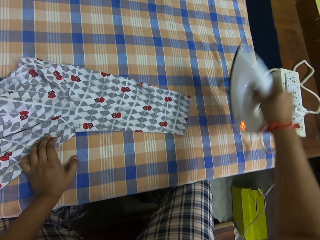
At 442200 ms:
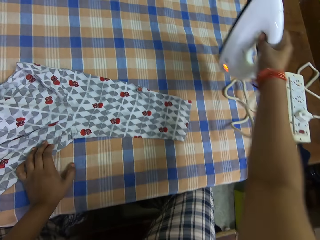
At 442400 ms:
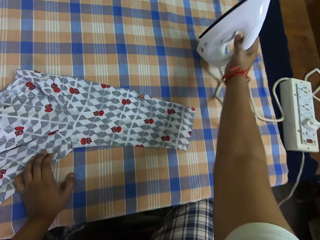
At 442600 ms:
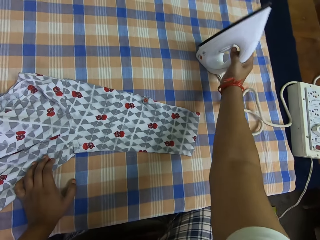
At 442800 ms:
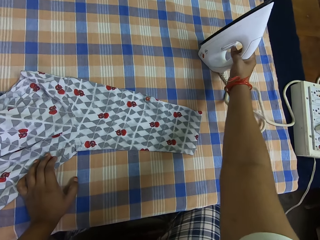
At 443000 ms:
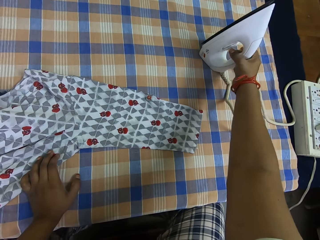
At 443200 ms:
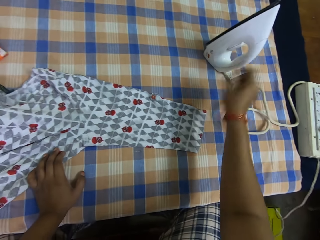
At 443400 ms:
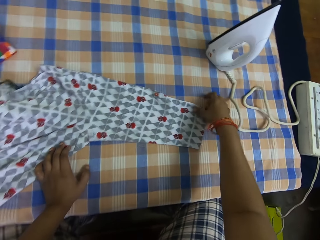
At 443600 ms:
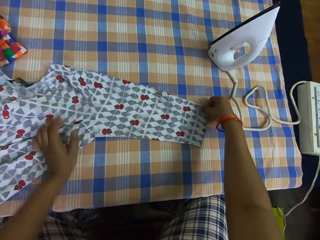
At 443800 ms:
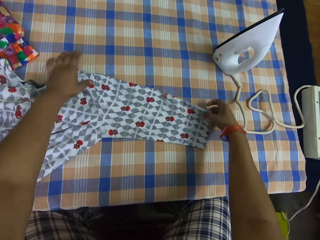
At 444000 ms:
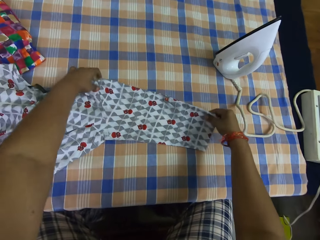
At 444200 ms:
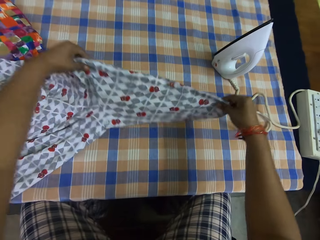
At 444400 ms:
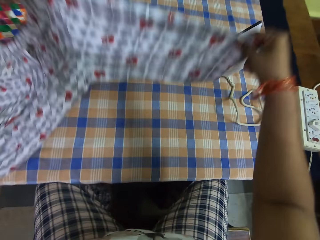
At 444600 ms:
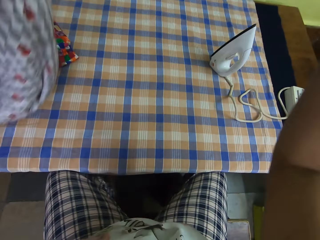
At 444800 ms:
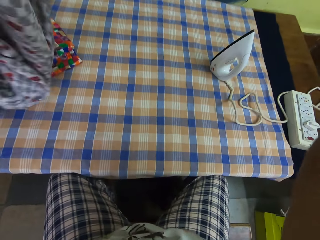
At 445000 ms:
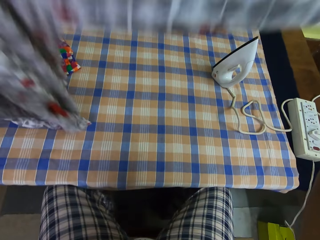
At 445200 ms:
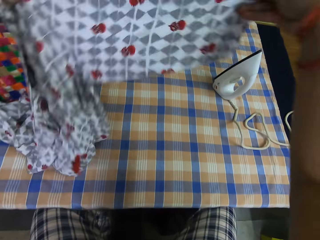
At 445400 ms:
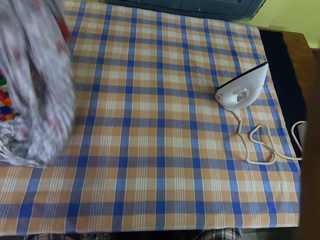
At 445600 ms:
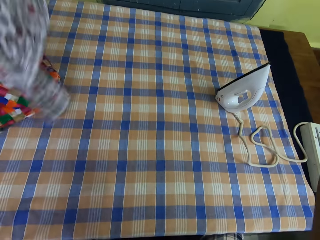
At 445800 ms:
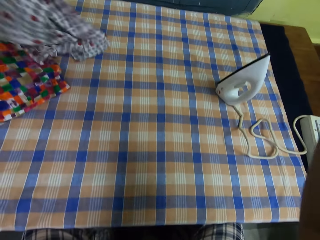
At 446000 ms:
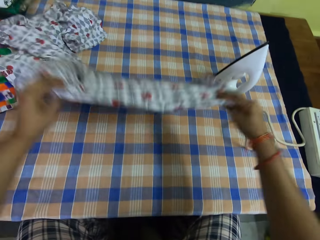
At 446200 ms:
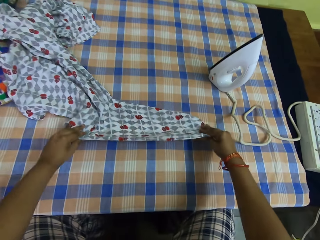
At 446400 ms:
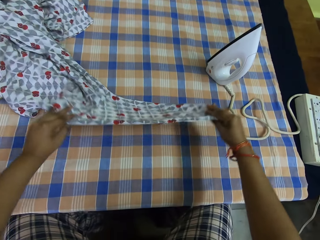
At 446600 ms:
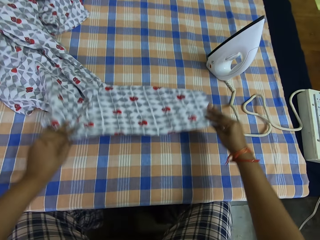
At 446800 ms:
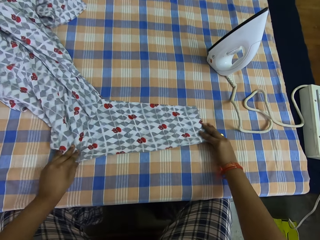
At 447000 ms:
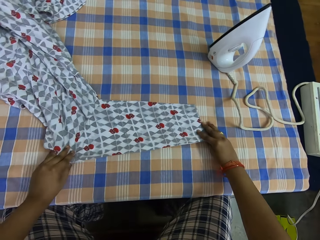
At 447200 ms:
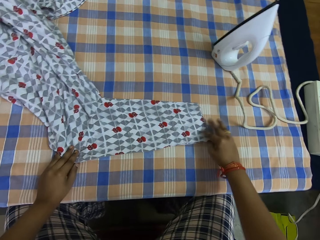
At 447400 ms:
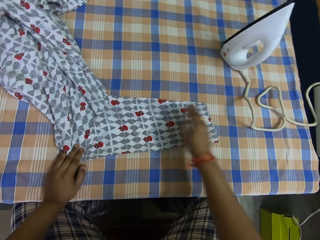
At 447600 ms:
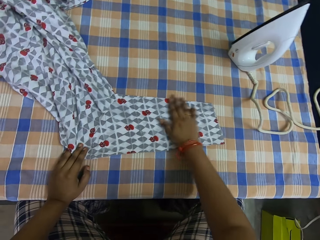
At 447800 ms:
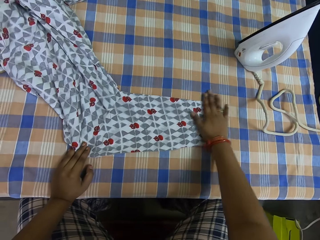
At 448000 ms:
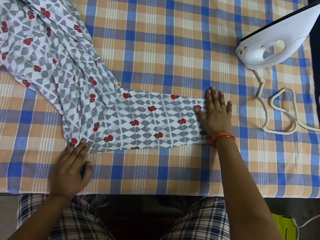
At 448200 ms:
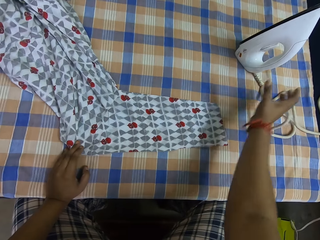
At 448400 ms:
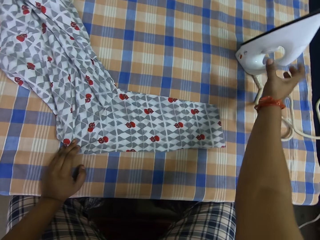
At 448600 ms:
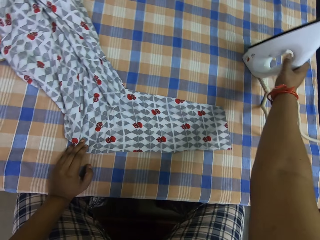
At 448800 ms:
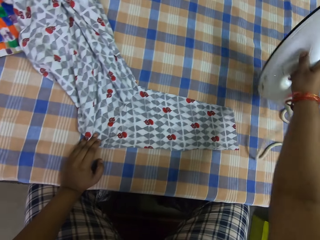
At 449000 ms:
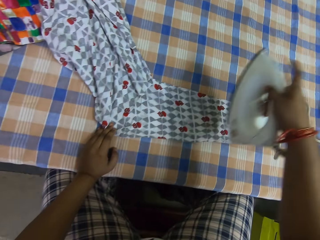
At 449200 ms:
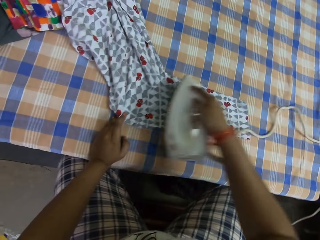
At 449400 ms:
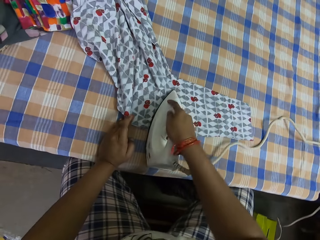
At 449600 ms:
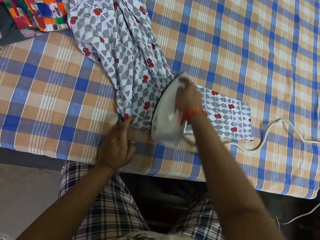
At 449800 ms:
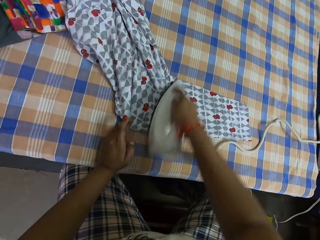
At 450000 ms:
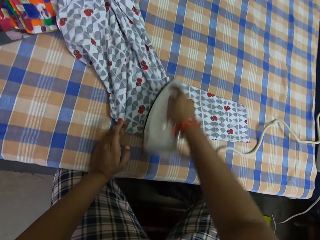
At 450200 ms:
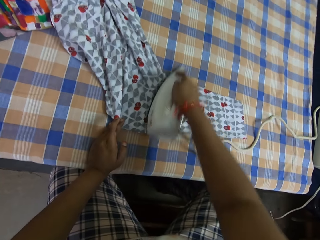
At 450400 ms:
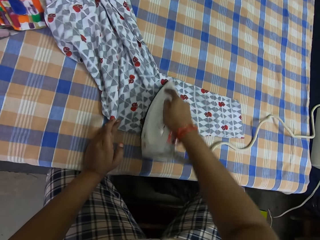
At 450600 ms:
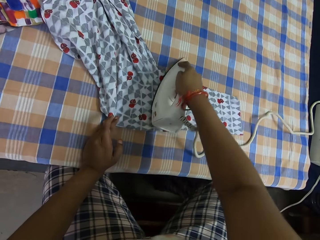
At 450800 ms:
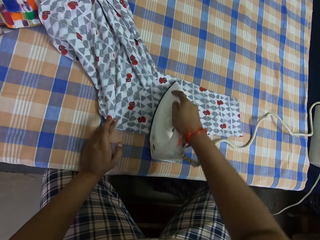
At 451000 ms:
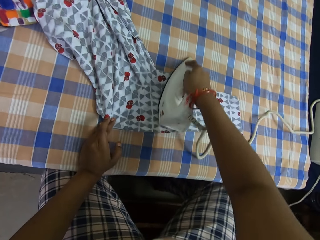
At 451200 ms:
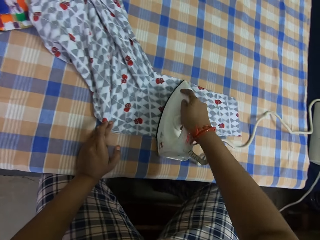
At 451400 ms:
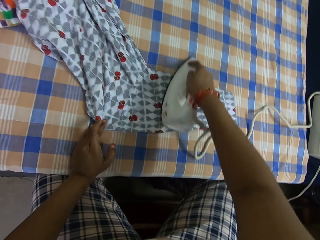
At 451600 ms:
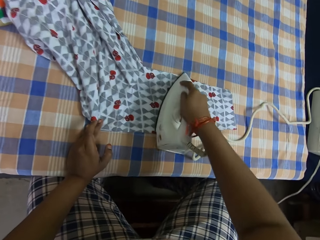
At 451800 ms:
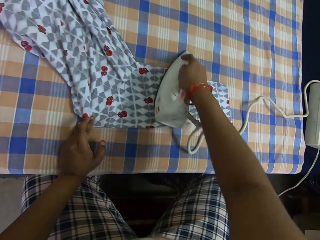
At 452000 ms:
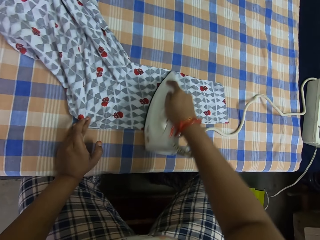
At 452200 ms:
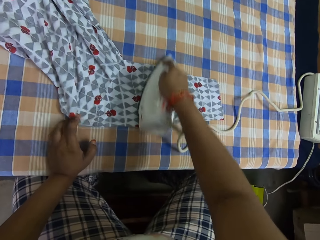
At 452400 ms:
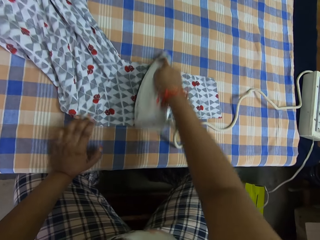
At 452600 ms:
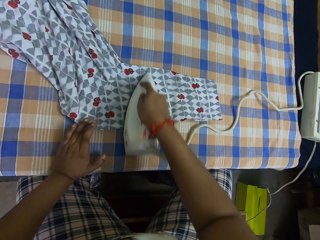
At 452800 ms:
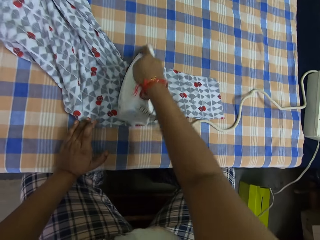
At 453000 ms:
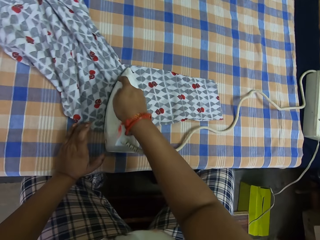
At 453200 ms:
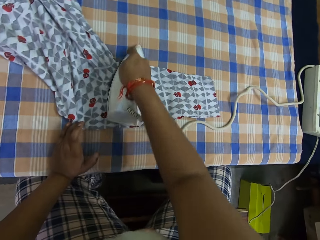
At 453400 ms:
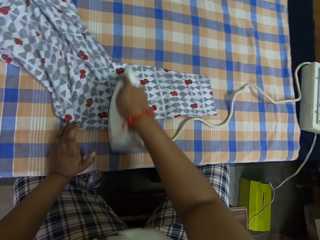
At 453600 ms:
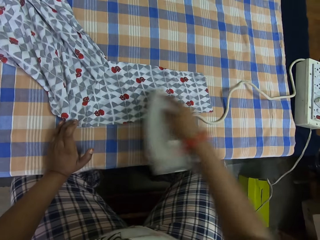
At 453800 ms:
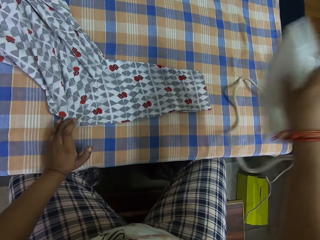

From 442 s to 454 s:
The camera wearer places the iron box on the table. He stretches the cloth. He adjusts the cloth on the table with both his hands. He places the cloth on the table. He picks up the iron box. He holds the cloth on the table with his left hand. He smoothens the cloth on the table with the pressing iron in his right hand.

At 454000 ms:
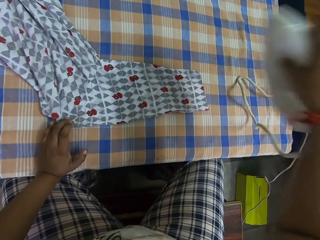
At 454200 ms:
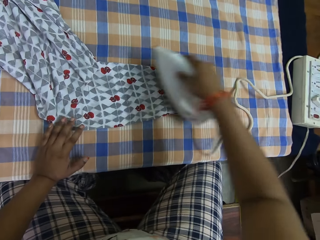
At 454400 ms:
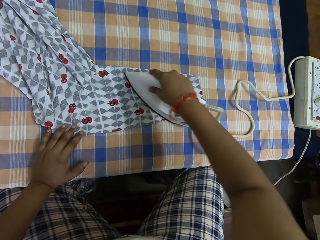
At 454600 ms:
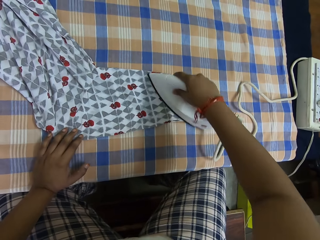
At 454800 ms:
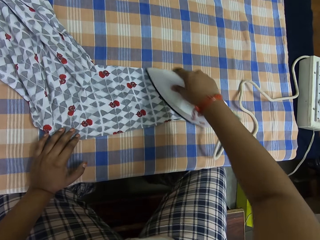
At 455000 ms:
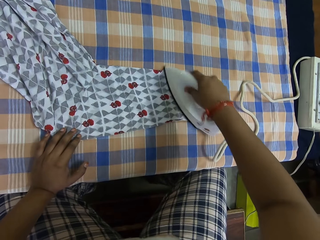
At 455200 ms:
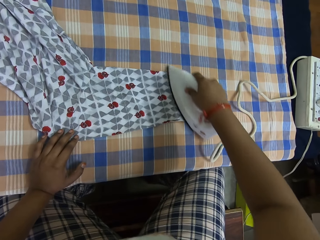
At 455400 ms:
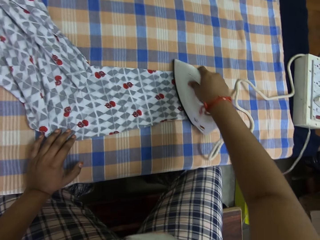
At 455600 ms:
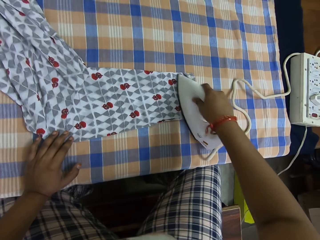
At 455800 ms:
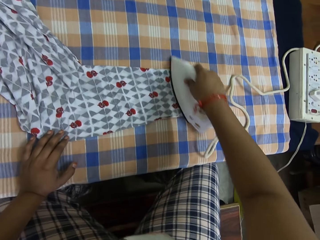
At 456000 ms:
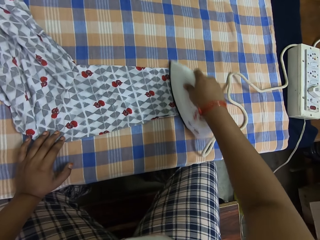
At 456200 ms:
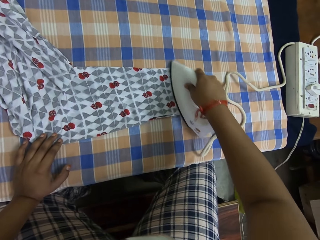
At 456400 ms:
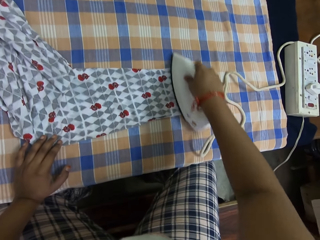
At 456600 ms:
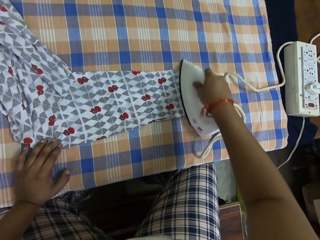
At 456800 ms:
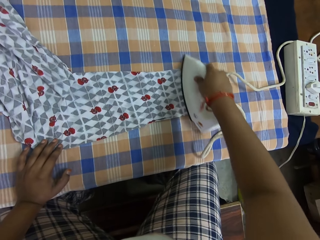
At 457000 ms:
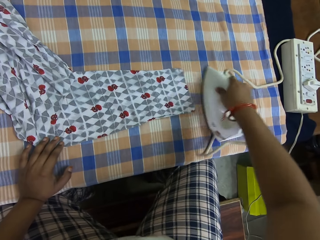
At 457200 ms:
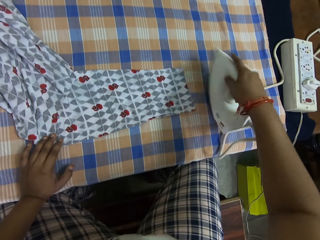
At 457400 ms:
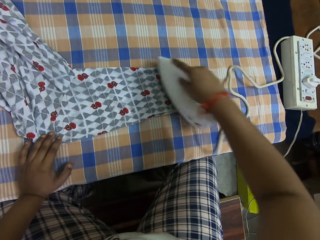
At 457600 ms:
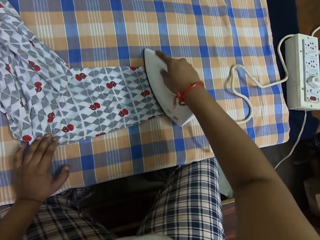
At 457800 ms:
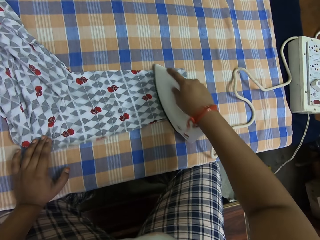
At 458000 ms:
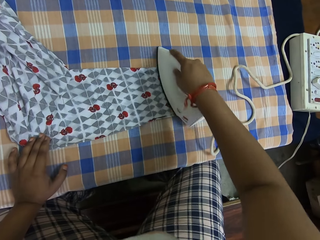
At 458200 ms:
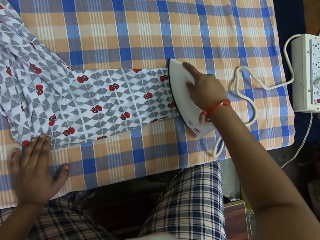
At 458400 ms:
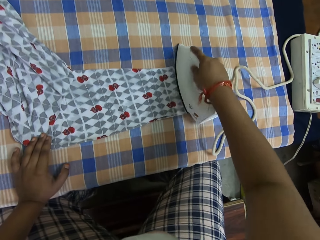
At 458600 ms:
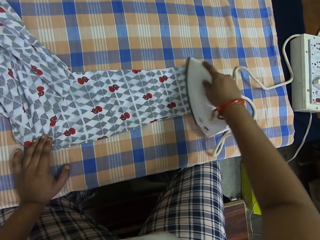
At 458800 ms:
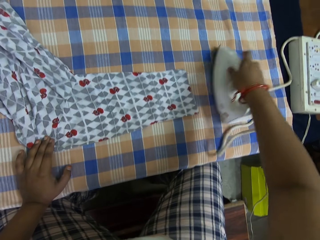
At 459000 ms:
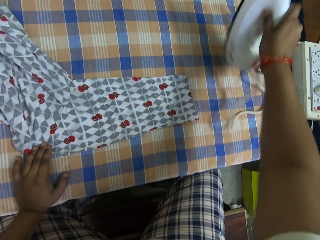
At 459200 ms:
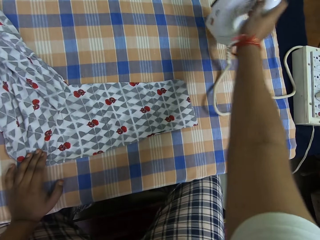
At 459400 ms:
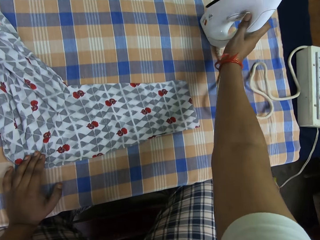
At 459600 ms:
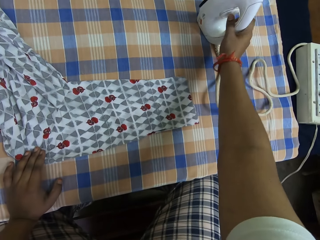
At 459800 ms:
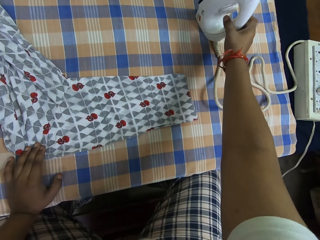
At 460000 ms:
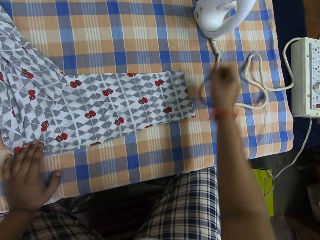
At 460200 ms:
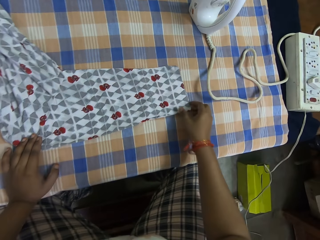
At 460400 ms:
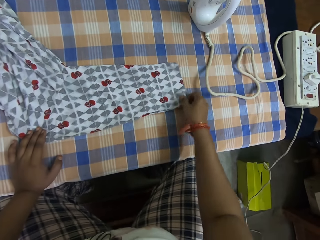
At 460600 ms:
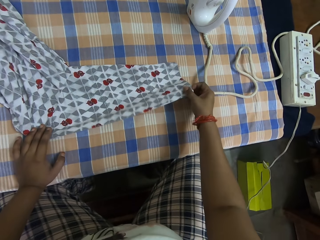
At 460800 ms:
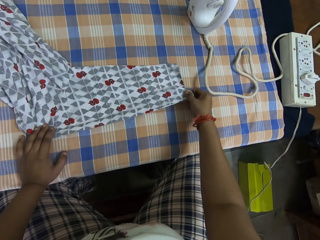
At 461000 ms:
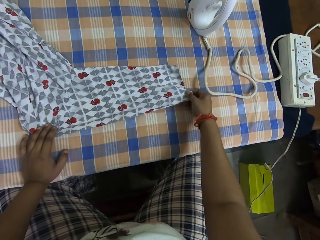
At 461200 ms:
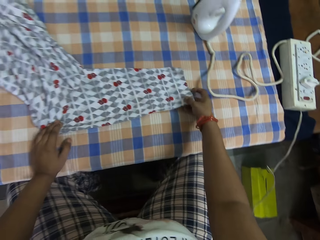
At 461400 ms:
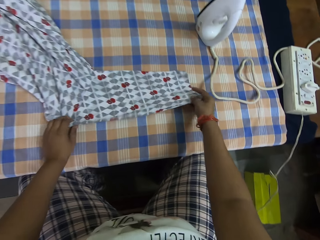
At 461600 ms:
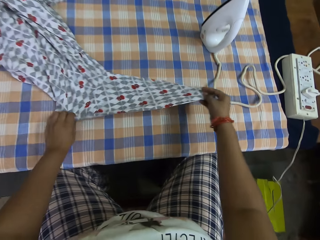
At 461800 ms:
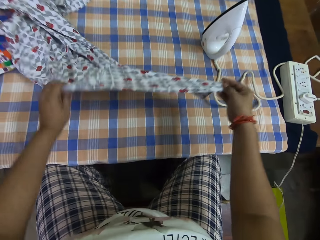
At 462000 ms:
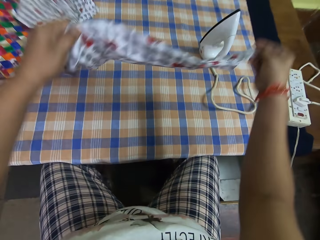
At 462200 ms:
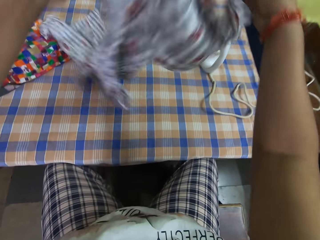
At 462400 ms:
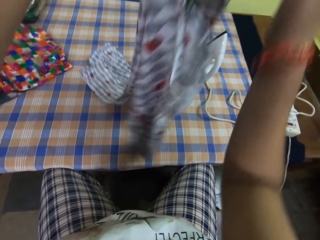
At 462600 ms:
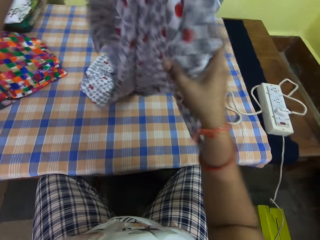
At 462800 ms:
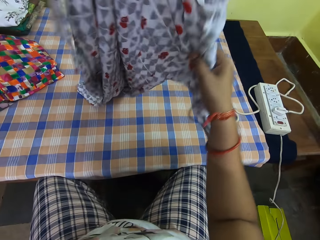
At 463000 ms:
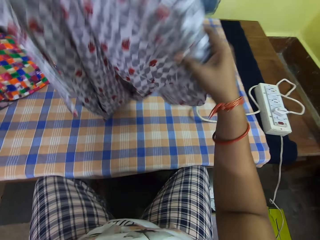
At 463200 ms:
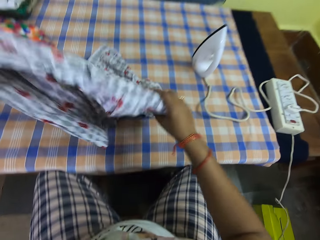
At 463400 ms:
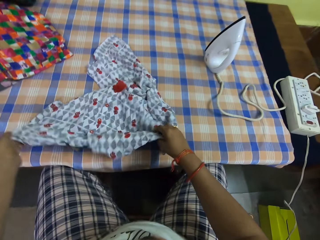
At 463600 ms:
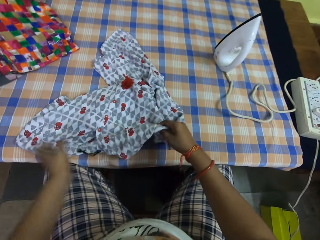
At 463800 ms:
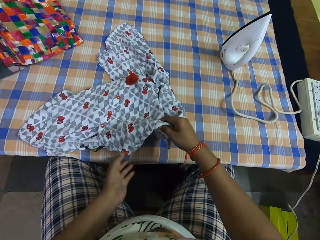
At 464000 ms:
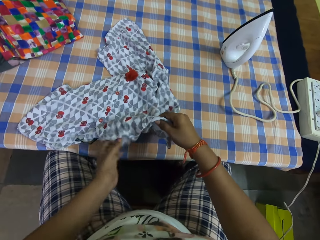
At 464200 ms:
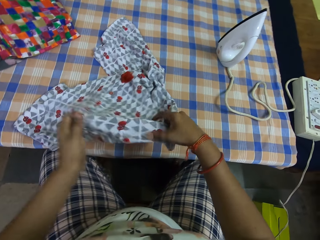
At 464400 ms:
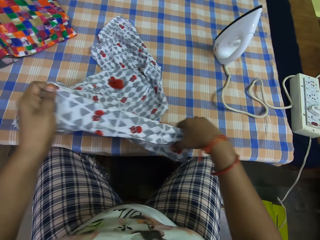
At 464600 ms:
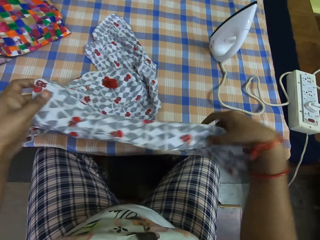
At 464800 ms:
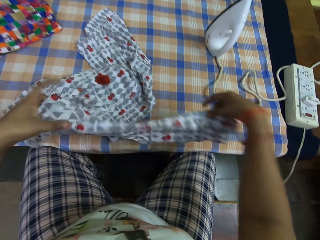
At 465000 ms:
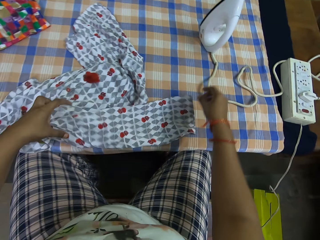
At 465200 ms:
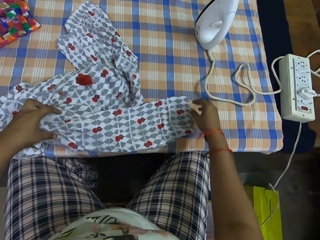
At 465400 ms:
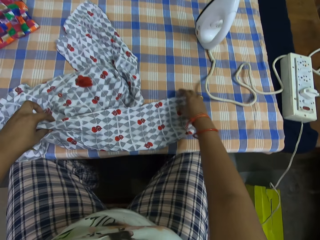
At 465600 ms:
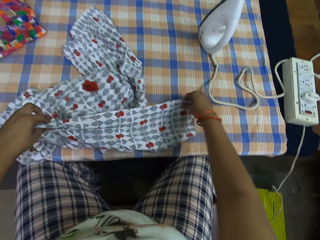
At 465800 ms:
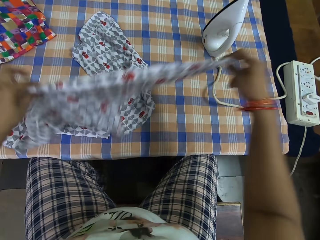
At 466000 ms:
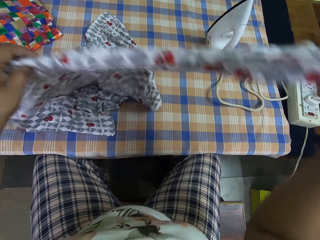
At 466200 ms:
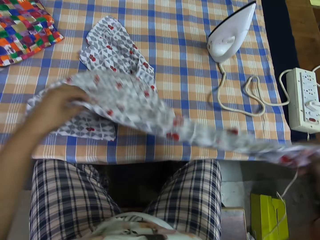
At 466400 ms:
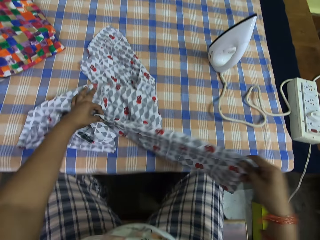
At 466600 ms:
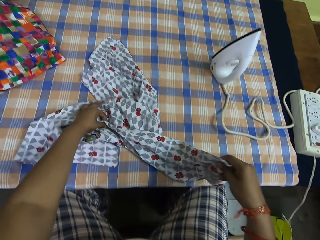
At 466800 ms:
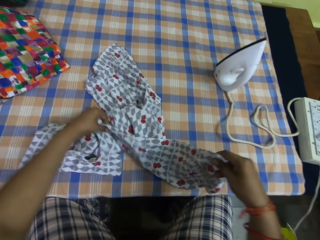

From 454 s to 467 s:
The camera wearer places the iron box on the table. He stretches the cloth. He adjusts the cloth on the table with both his hands. He lifts the cloth, turns the cloth and drops the cloth on the table. He stretches the cloth.
